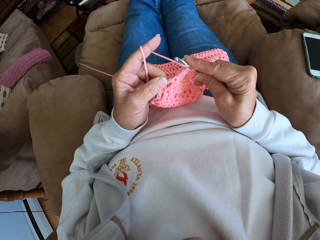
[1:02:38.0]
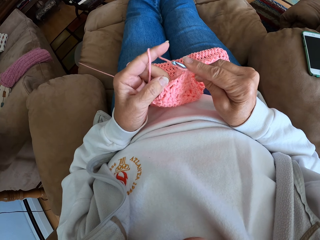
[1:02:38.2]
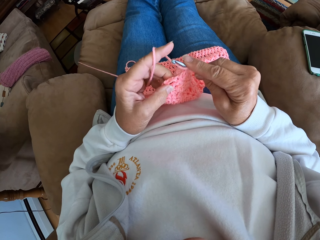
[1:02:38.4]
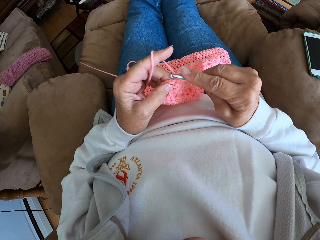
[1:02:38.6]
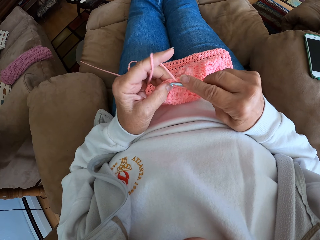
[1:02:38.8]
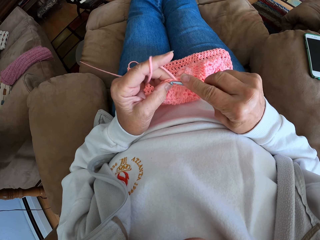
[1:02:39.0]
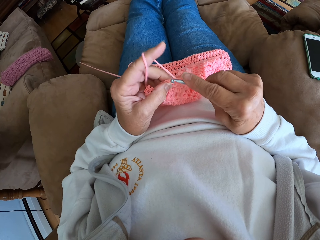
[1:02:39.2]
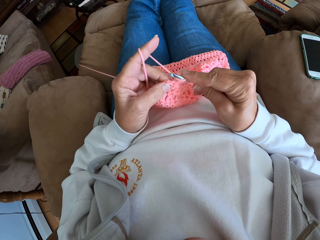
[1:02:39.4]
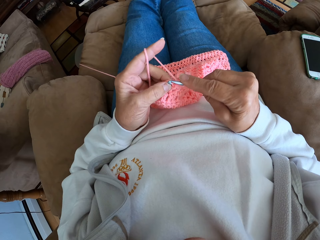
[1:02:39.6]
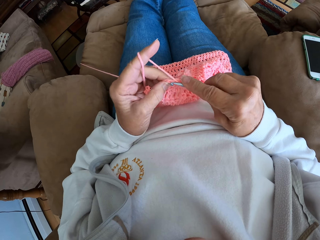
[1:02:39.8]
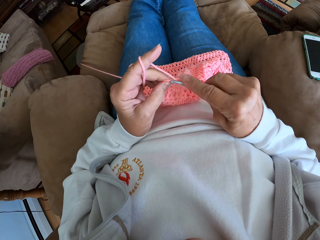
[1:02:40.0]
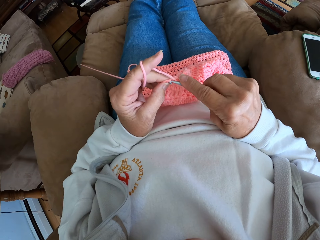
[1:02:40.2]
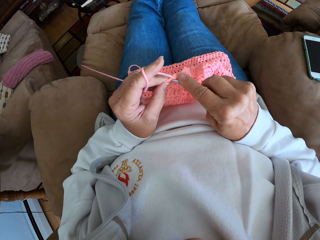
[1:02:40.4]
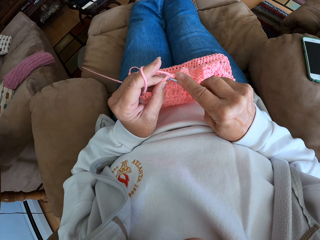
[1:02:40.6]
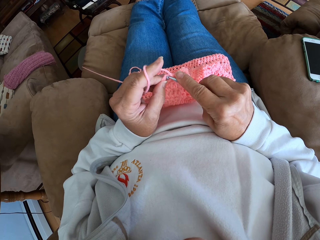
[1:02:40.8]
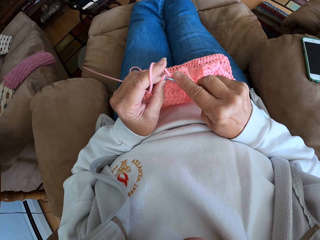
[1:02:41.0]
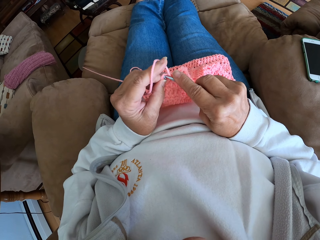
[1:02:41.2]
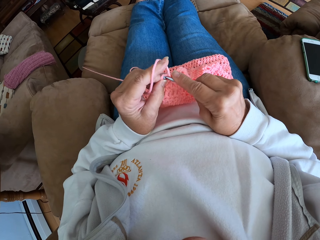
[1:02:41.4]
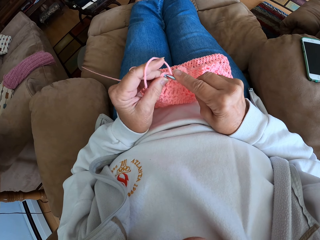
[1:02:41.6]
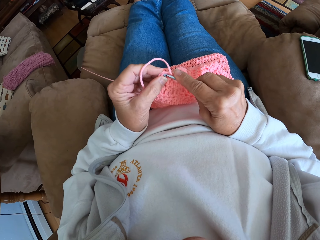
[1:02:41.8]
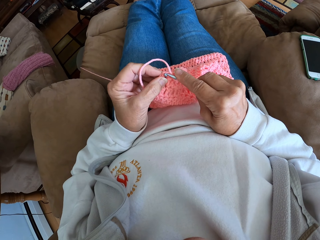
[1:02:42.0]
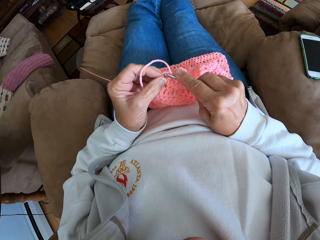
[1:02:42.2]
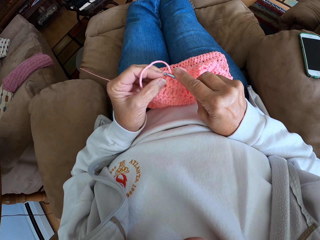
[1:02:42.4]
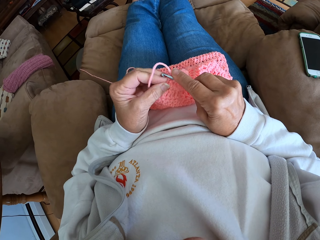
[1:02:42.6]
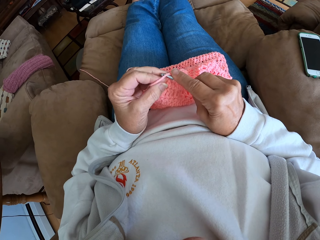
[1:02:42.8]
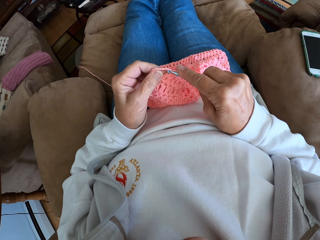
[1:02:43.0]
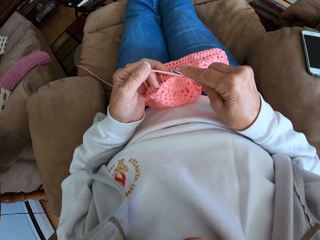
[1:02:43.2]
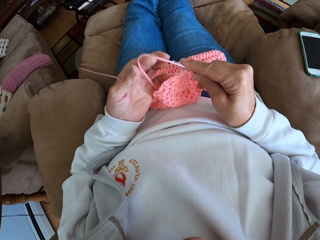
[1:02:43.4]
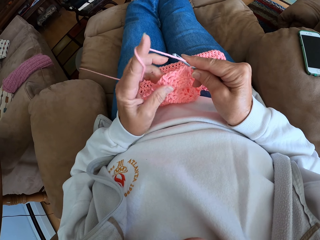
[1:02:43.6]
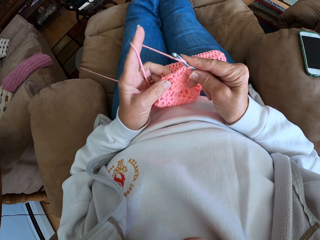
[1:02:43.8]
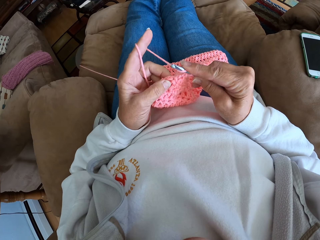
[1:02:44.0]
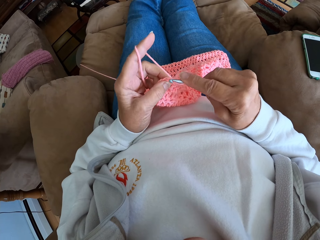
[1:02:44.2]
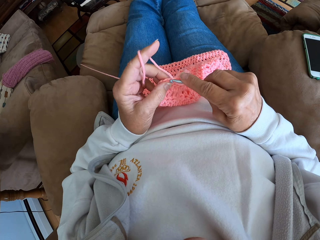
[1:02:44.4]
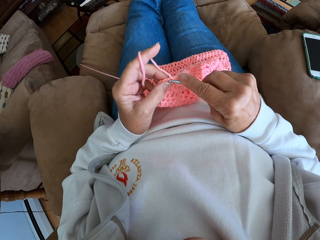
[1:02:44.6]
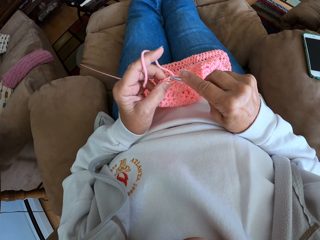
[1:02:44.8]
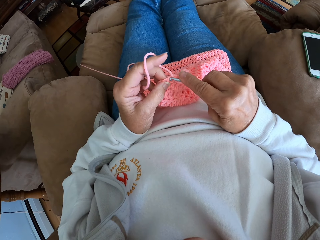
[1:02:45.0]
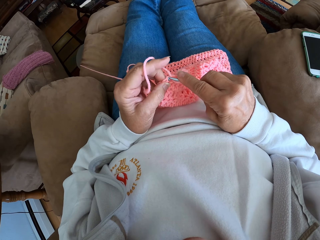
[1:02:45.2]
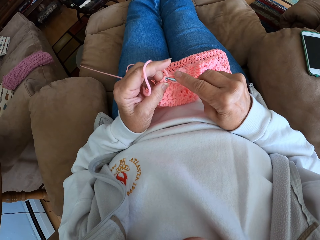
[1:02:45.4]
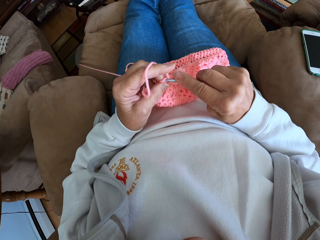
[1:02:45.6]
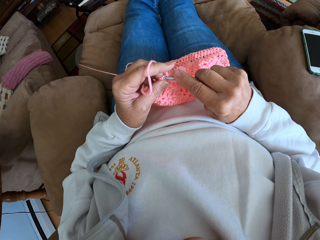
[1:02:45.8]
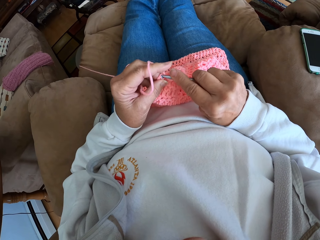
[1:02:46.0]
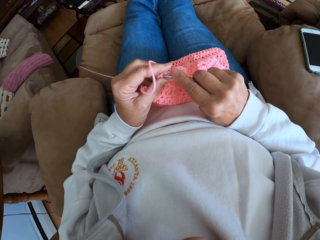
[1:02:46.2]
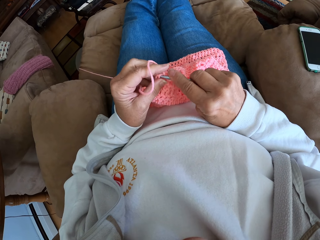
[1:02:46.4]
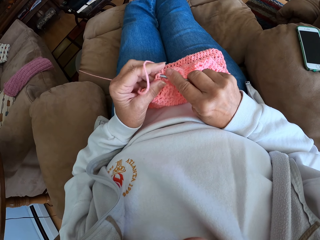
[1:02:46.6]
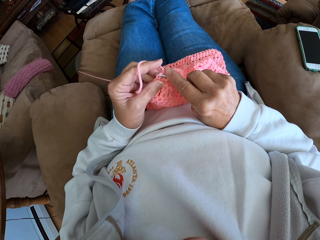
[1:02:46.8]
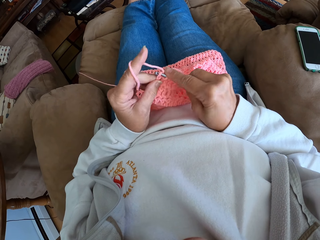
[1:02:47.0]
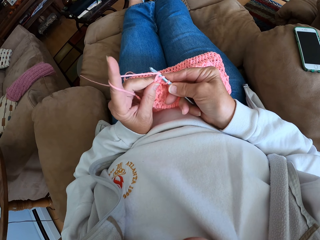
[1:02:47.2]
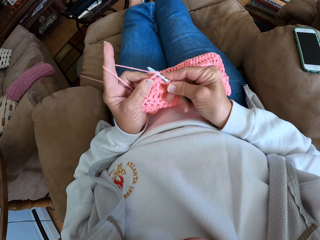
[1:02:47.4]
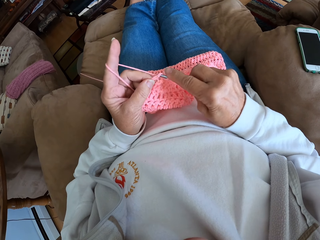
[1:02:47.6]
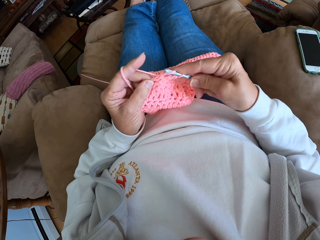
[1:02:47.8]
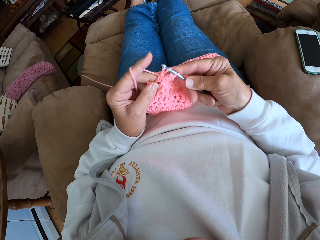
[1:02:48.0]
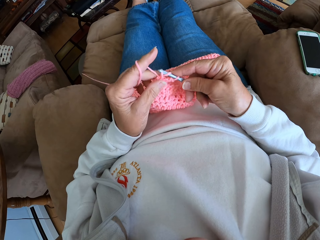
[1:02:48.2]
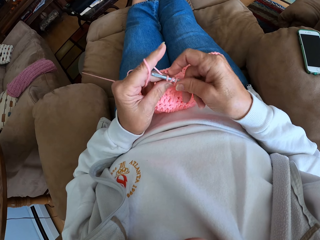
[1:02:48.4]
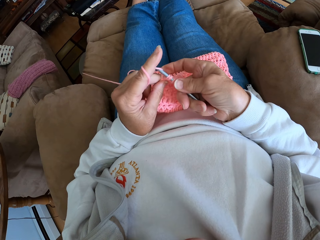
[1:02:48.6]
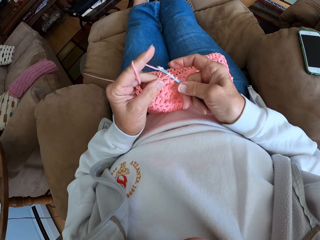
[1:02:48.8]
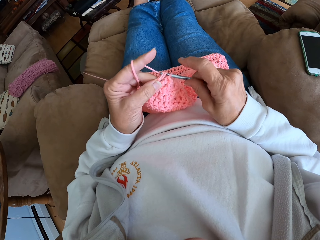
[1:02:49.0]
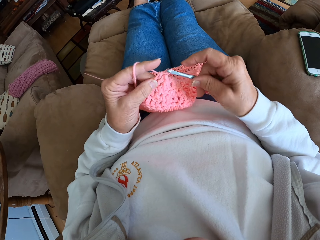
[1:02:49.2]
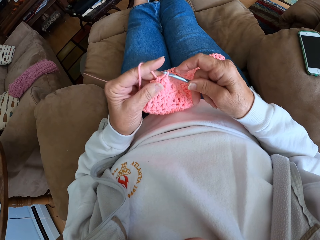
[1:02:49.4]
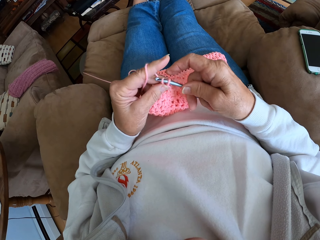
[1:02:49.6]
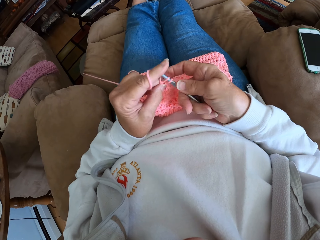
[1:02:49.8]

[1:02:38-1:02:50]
The camera wearer unties the yarn on the finger. They tie the yarn on the finger. They crochet the piece of cloth using the crochet hook.

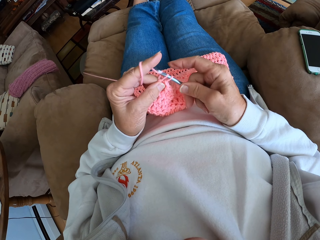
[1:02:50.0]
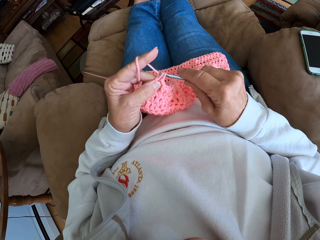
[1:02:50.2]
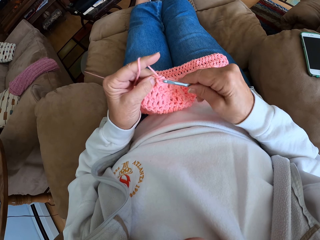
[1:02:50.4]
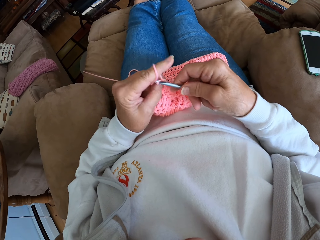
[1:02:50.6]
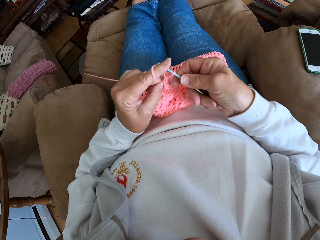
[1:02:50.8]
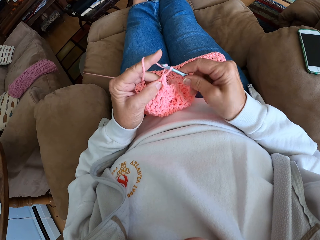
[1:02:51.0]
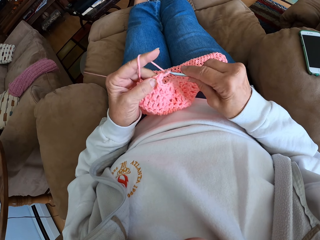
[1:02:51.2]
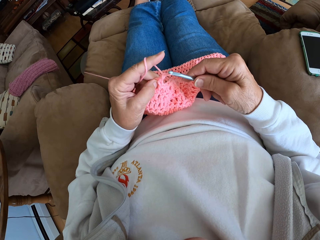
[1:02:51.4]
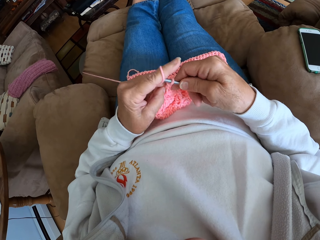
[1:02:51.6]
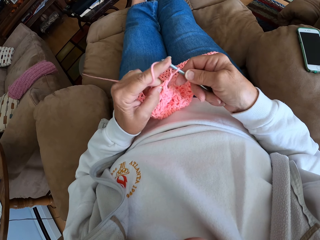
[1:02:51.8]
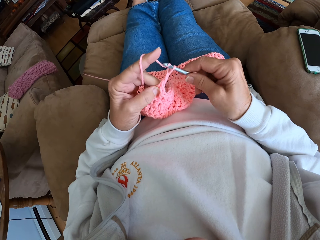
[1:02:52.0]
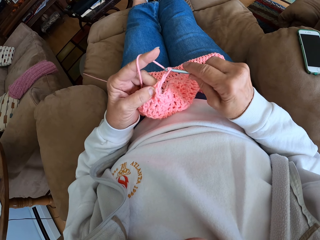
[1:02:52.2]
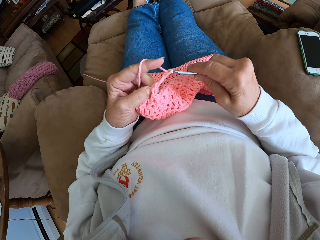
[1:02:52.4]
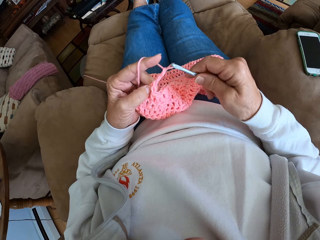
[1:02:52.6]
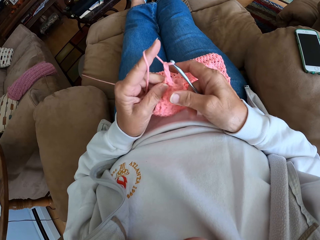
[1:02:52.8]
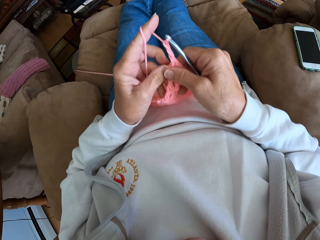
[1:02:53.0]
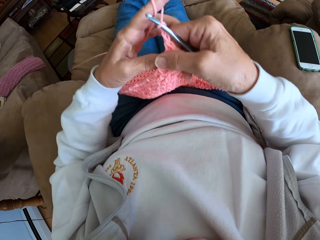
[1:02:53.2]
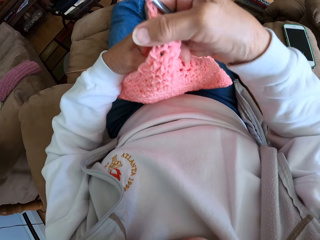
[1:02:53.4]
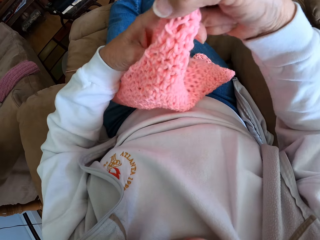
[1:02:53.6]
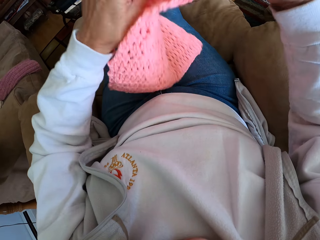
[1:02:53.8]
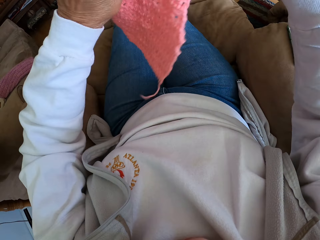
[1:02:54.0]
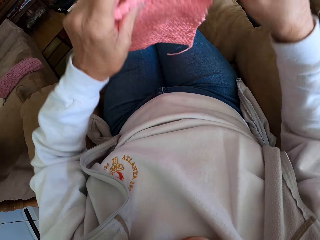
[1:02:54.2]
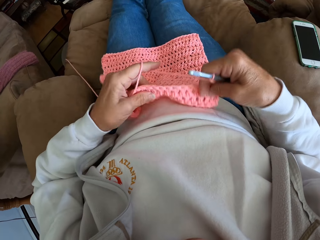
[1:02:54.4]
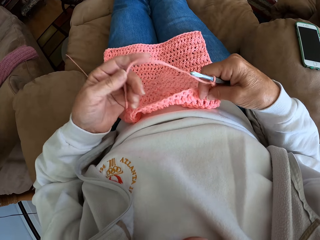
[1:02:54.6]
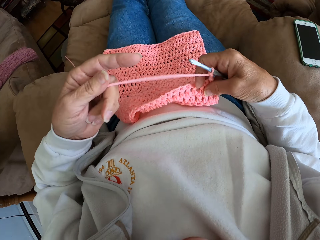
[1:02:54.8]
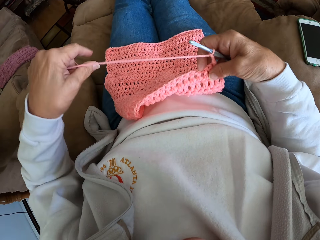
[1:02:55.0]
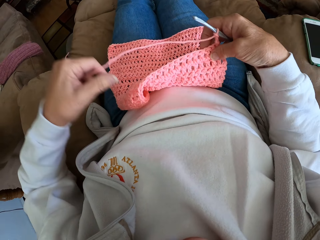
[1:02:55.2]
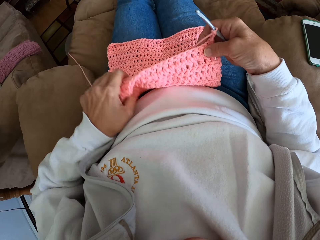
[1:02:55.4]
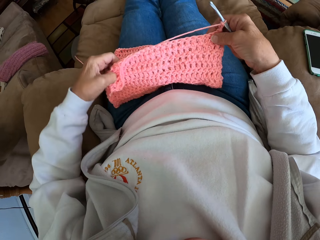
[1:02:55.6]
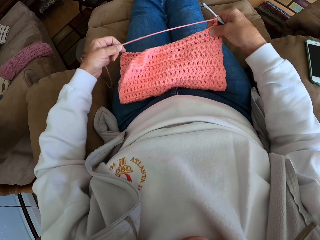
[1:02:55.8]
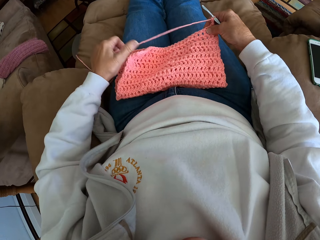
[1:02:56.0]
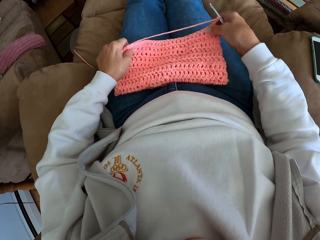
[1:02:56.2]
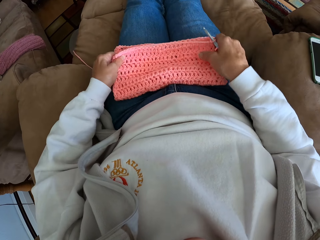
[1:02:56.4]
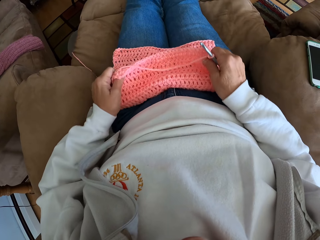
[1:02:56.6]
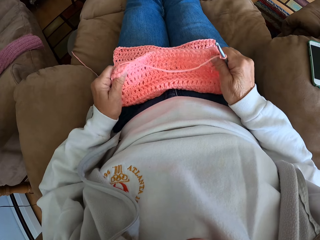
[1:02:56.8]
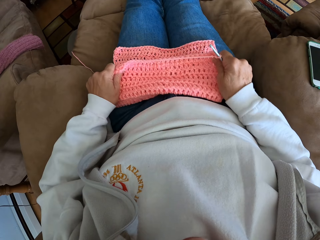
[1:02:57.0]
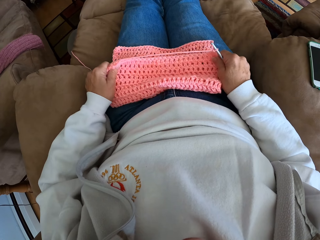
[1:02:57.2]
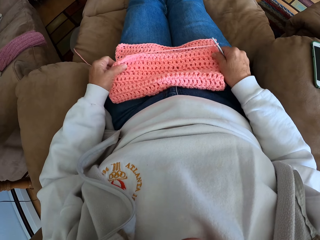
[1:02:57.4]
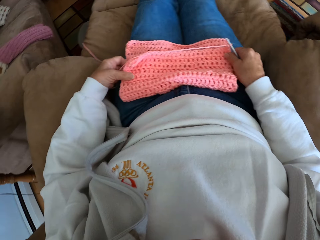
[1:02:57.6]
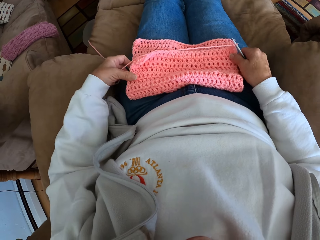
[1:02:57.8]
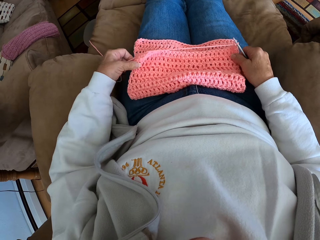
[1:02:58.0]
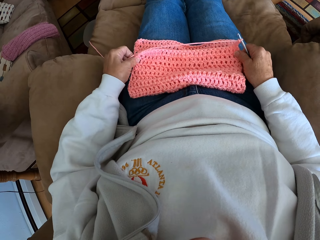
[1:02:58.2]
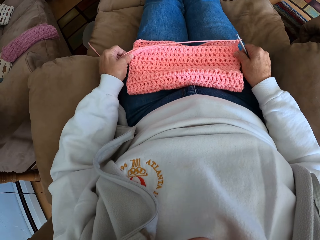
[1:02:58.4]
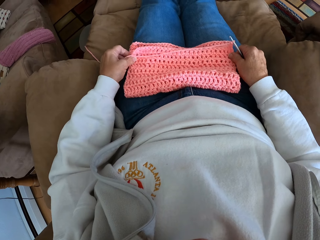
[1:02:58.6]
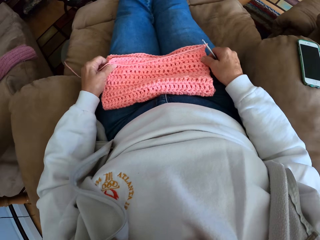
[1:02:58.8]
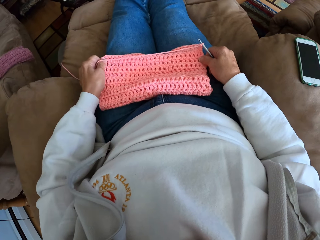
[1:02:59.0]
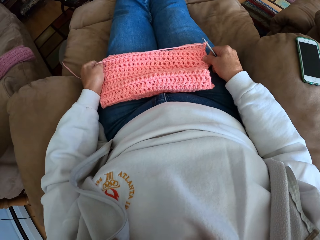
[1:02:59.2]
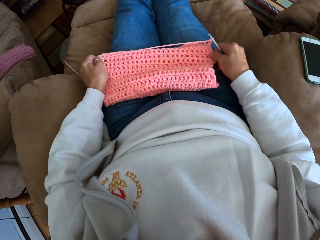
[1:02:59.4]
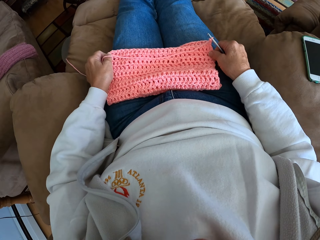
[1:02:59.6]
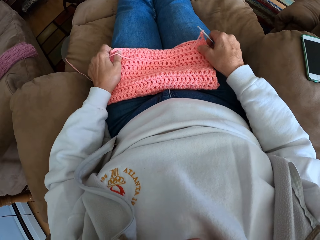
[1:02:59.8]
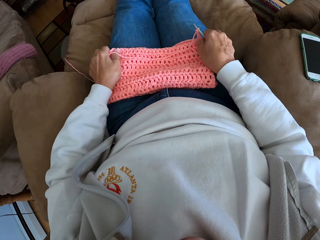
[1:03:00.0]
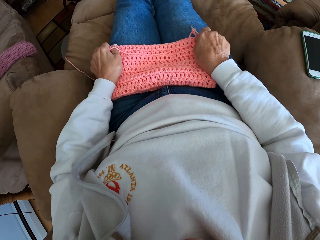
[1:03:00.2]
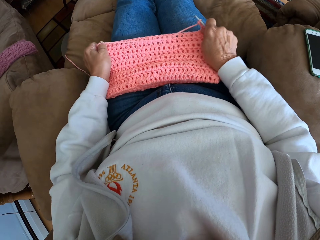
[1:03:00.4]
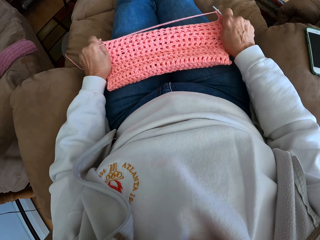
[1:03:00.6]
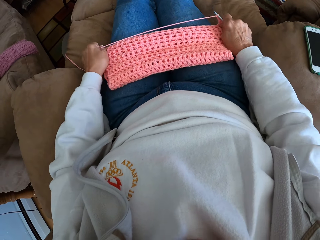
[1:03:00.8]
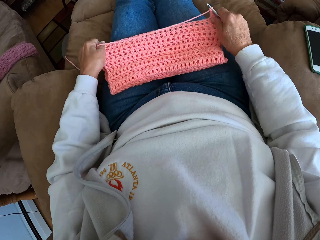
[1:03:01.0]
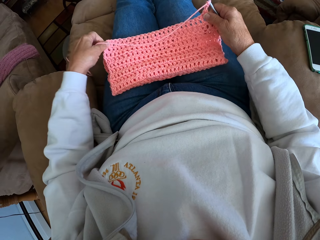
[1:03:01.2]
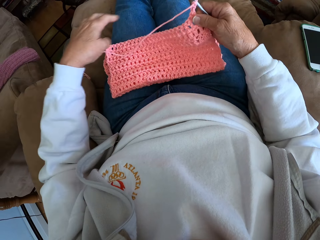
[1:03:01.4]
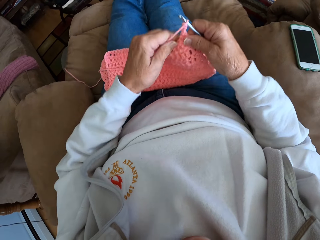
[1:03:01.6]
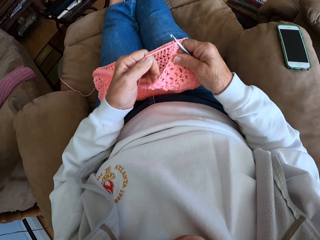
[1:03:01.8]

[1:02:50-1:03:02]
The camera wearer adjusts the crochet yarn. She turns the piece of cloth. She folds the piece of cloth. She adjusts the crochet yarn on her lap. She stretches the piece of cloth.
